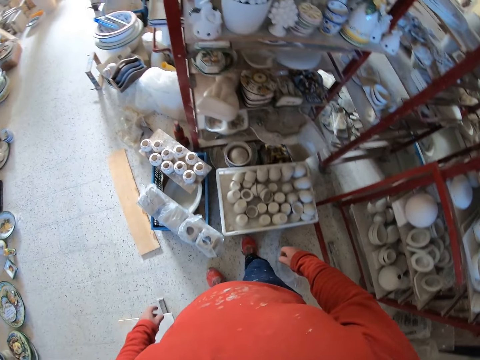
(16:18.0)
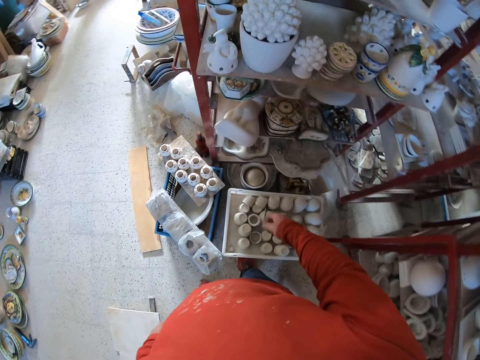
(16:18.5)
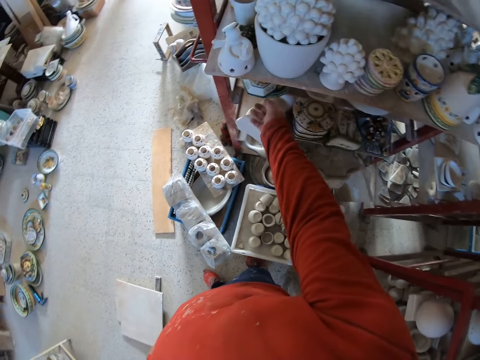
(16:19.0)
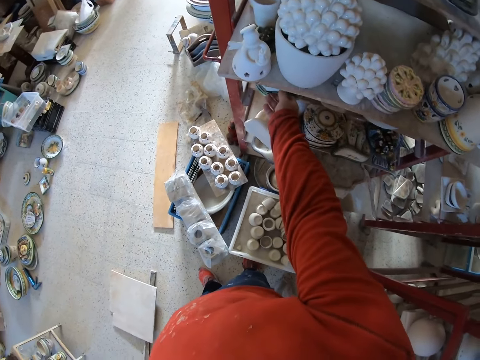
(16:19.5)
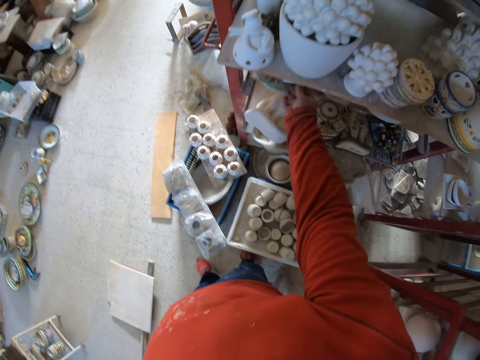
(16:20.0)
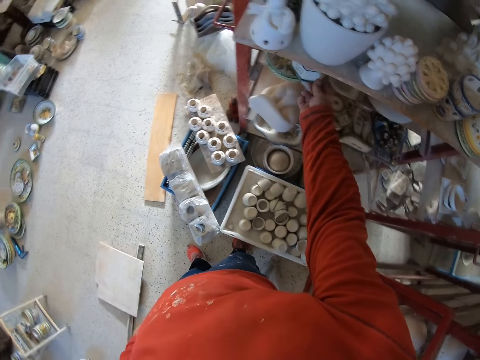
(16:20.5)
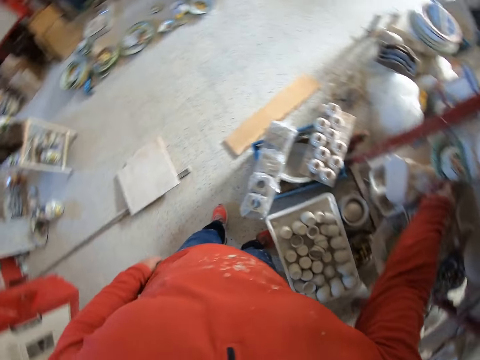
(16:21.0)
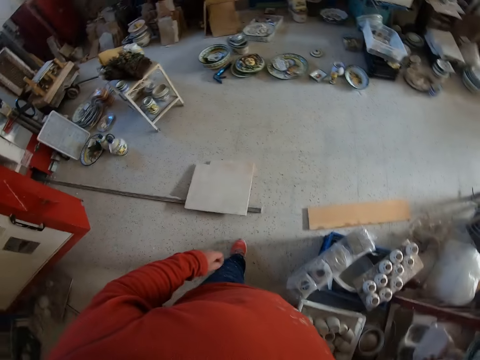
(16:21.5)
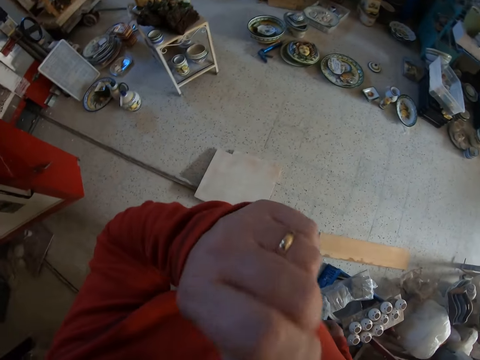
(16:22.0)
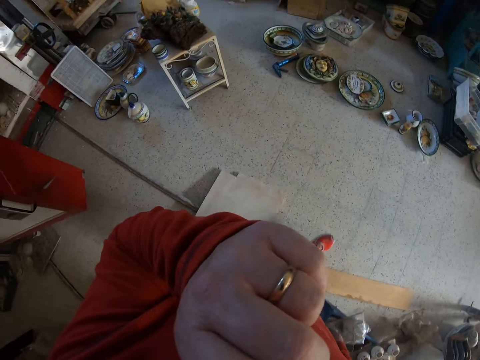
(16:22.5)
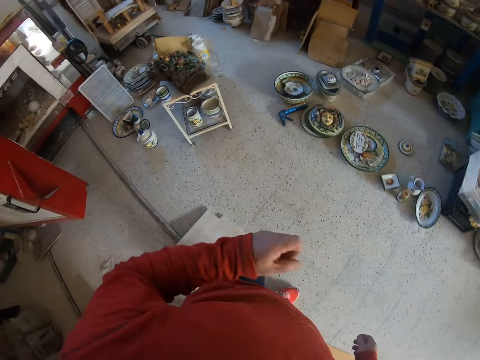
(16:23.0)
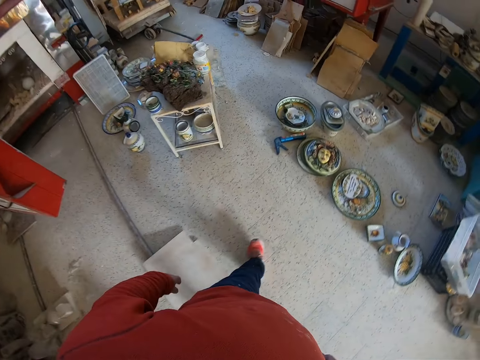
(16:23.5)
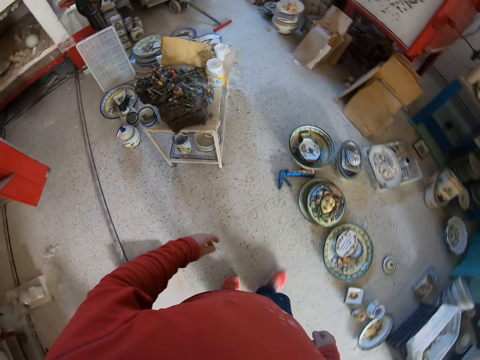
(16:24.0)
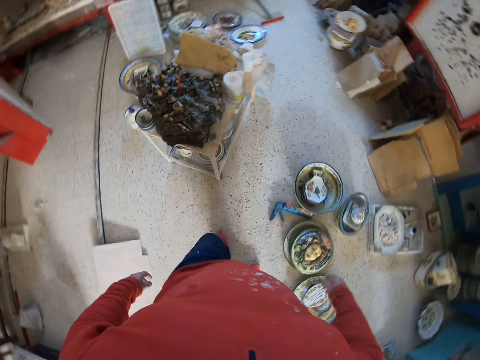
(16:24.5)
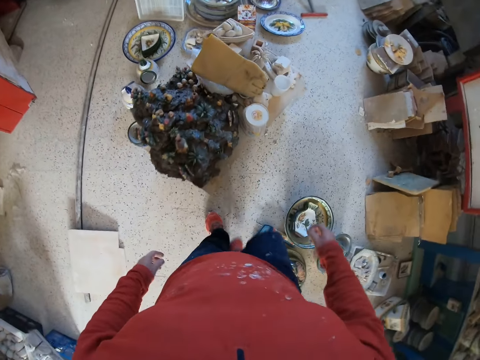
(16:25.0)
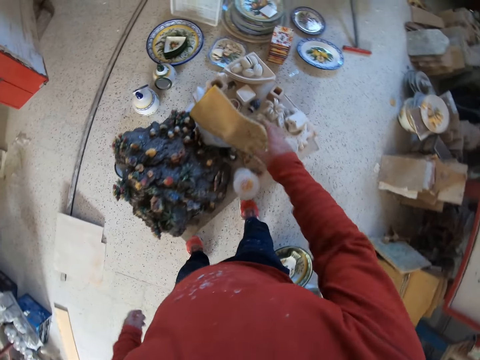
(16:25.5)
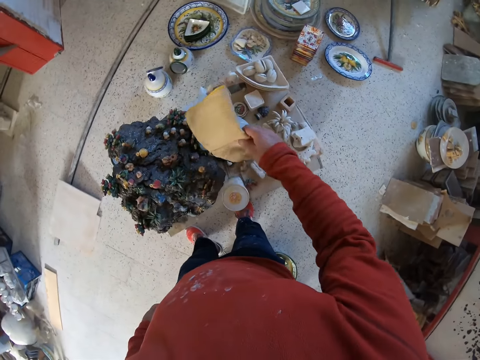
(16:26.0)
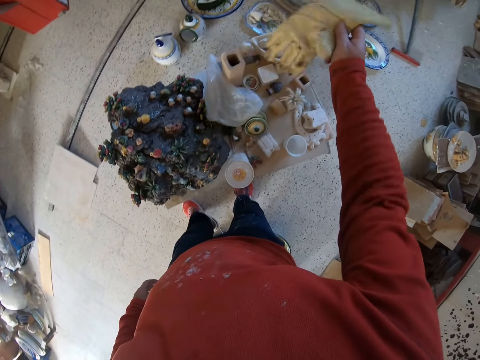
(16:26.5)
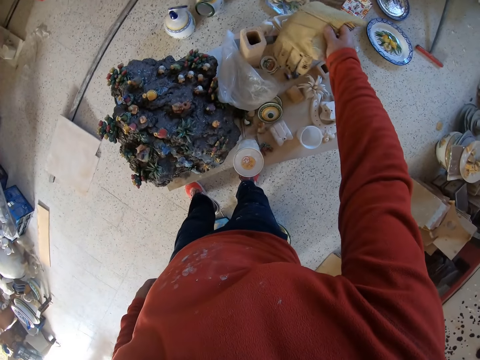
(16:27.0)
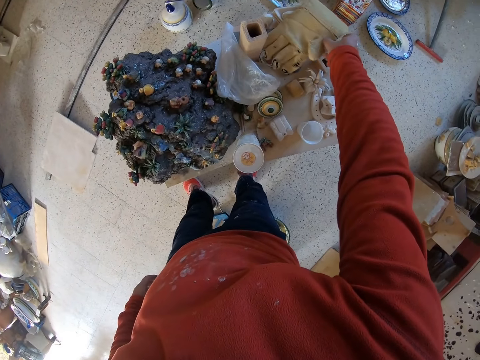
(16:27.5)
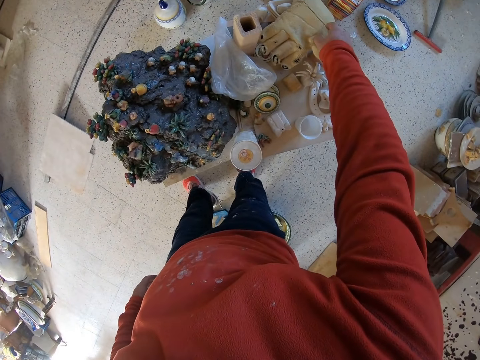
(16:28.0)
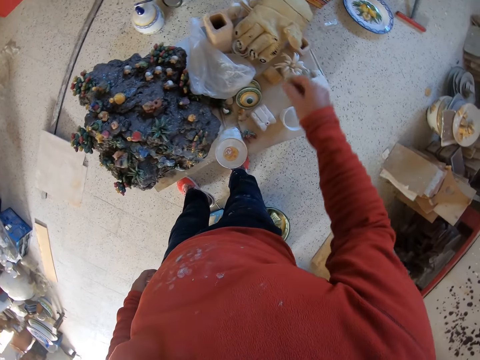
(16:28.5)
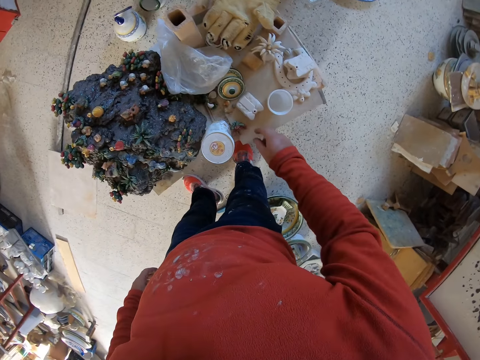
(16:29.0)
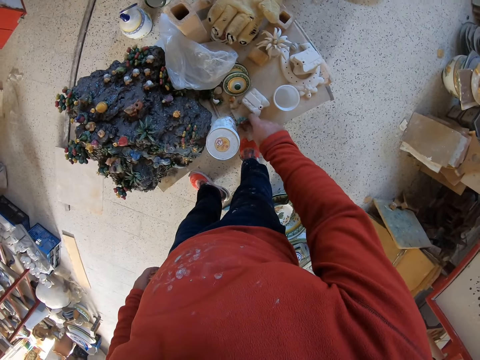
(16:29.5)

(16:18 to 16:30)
The camera wearer touches a ceramic vase from the shelf. He lifts his hand. He puts down his hand. He moves around the workshop. He lifts the gloves. He places the gloves on the table.

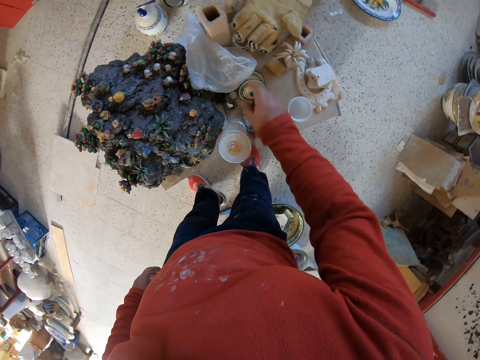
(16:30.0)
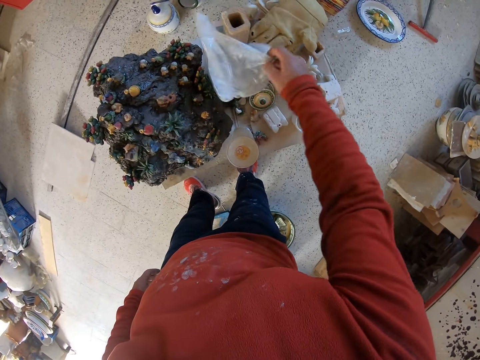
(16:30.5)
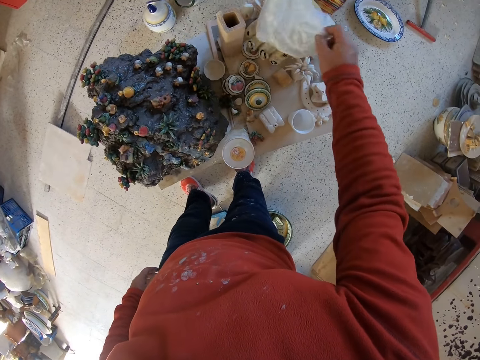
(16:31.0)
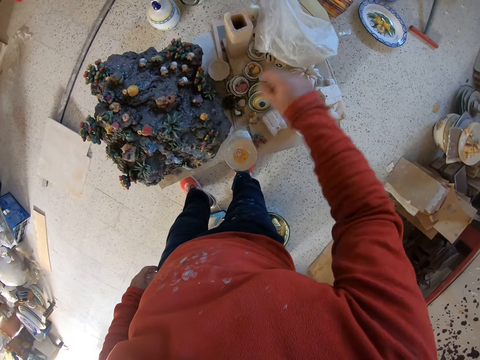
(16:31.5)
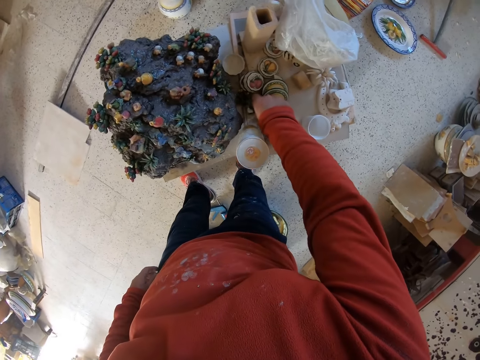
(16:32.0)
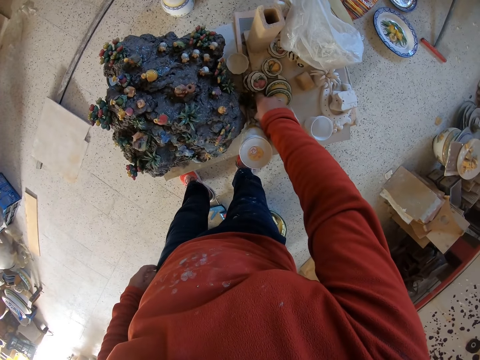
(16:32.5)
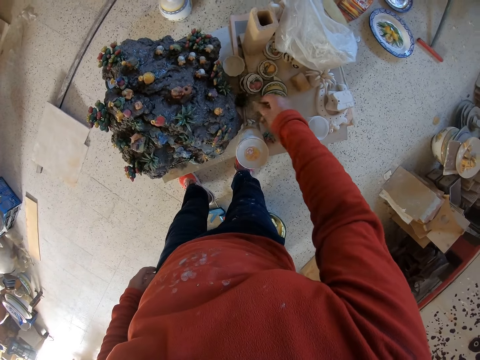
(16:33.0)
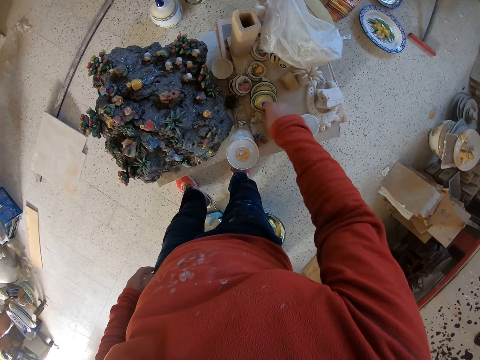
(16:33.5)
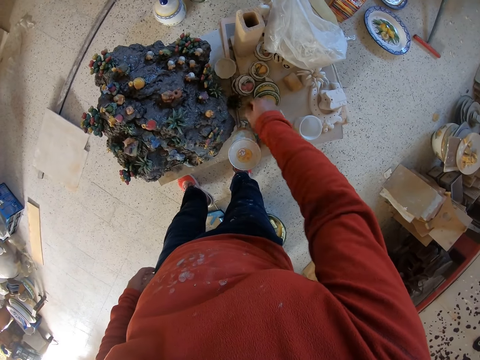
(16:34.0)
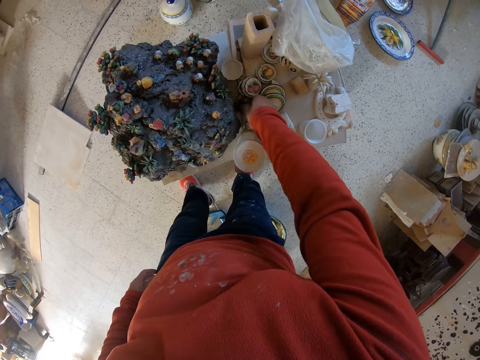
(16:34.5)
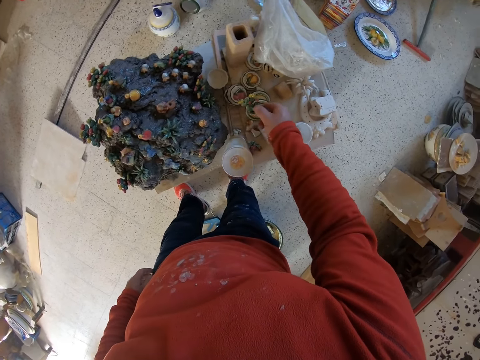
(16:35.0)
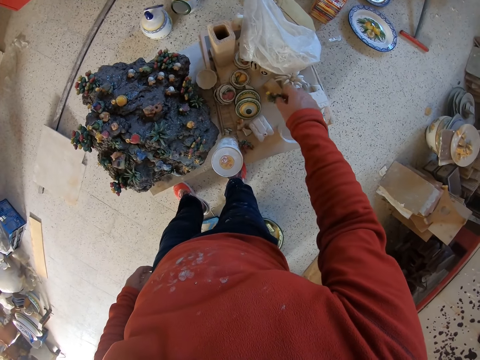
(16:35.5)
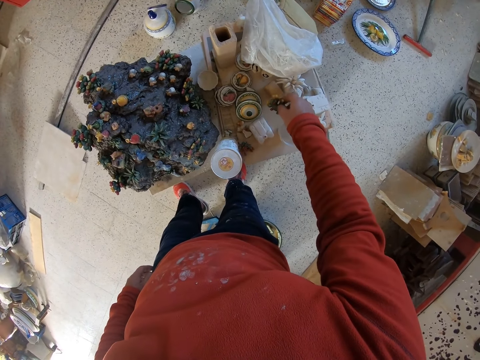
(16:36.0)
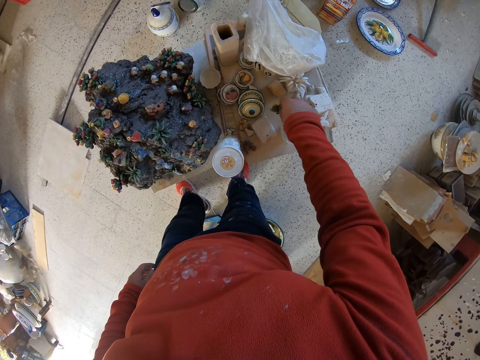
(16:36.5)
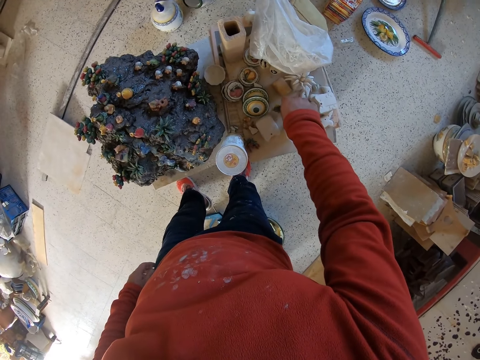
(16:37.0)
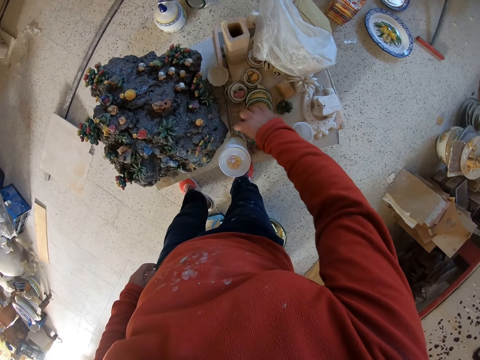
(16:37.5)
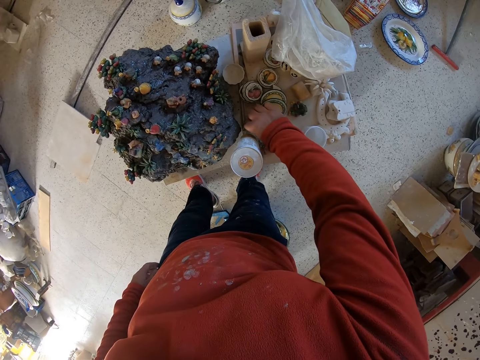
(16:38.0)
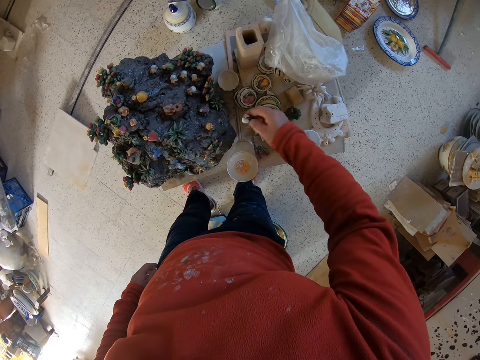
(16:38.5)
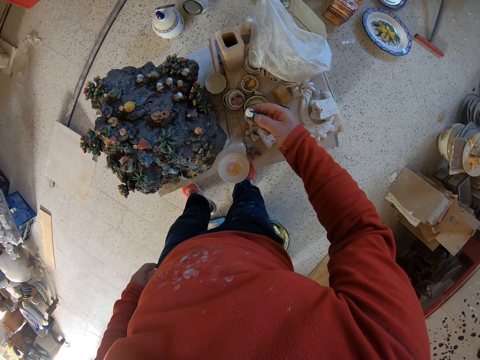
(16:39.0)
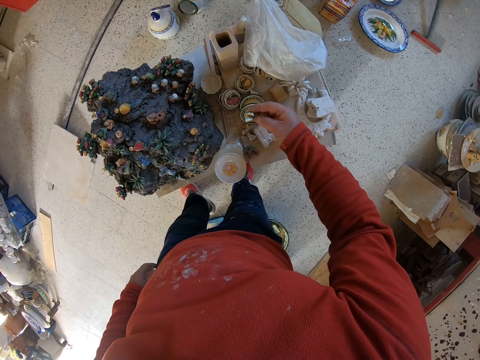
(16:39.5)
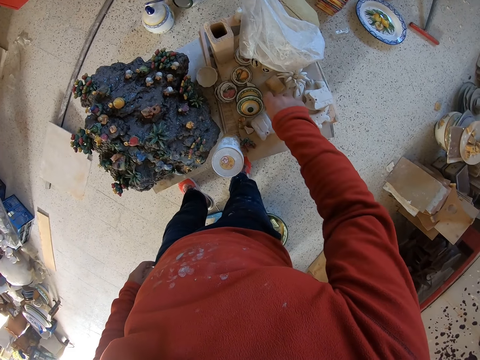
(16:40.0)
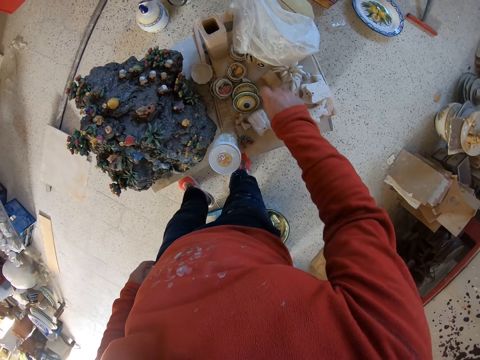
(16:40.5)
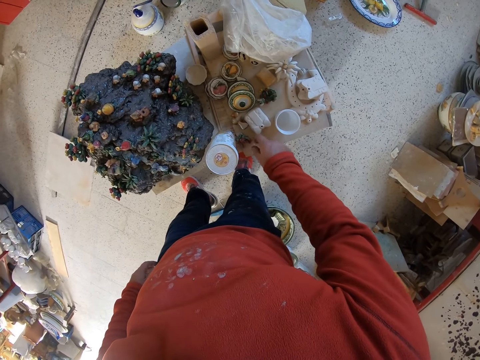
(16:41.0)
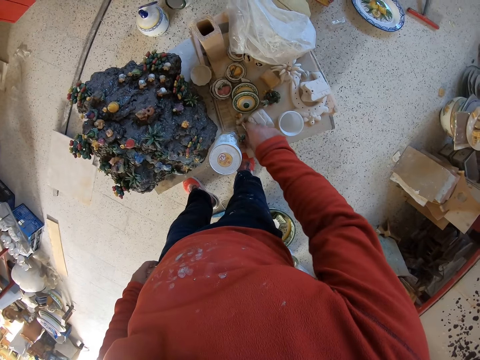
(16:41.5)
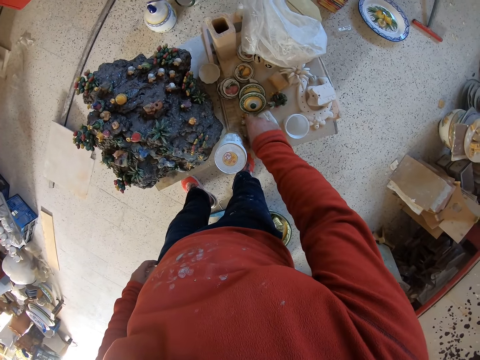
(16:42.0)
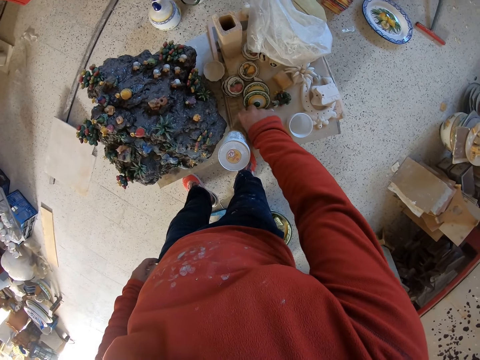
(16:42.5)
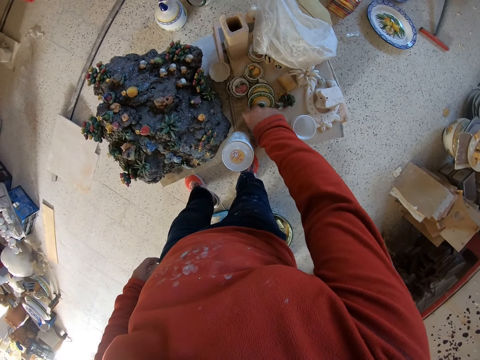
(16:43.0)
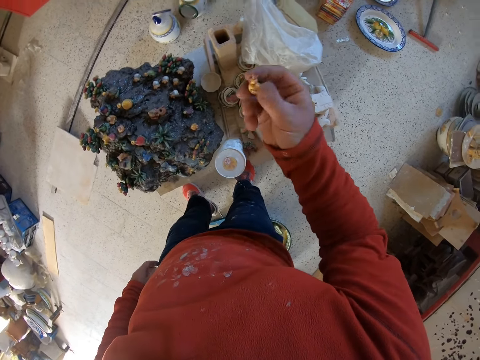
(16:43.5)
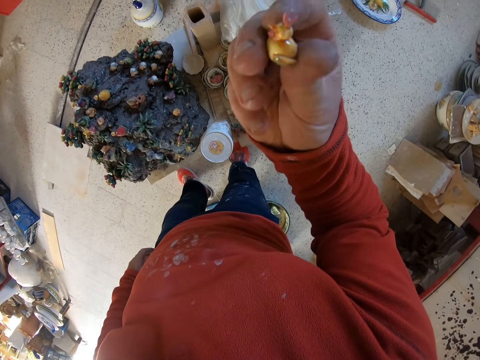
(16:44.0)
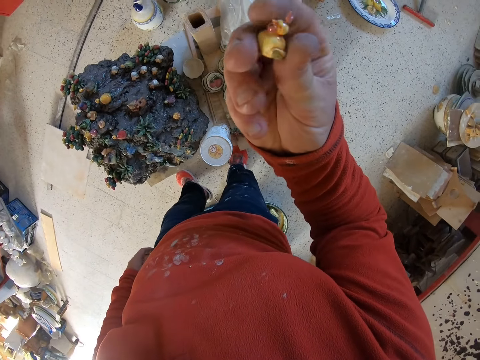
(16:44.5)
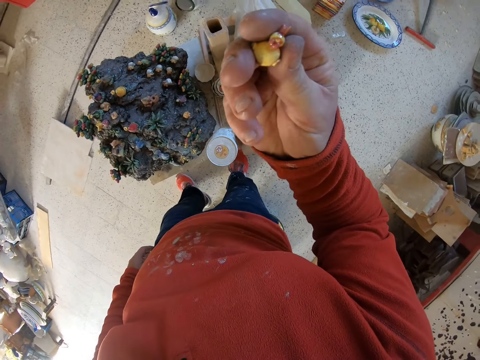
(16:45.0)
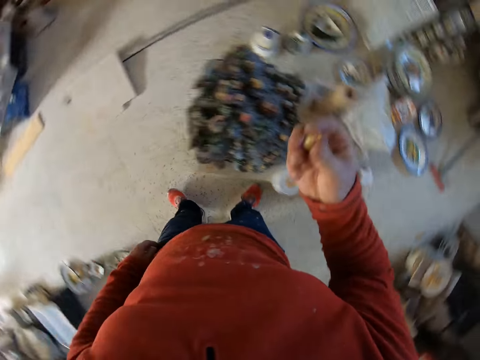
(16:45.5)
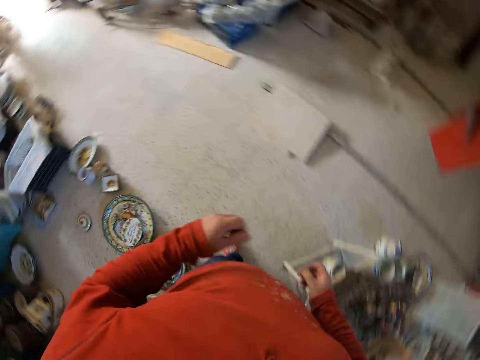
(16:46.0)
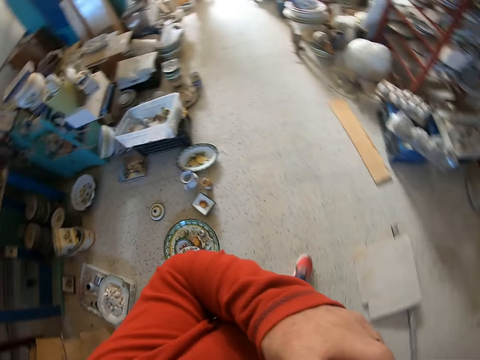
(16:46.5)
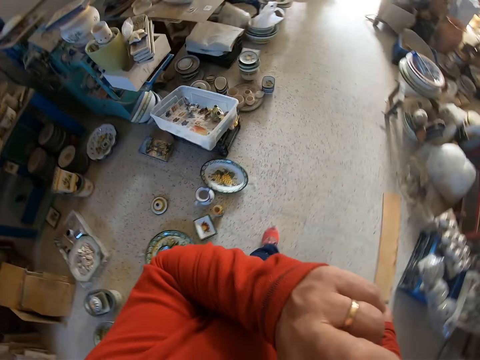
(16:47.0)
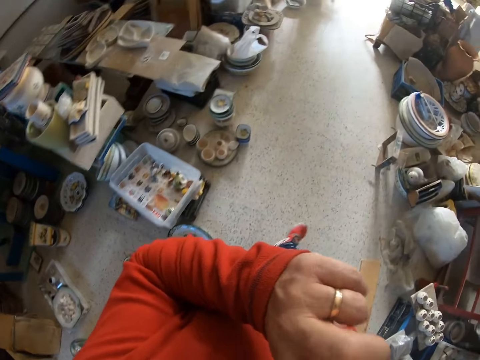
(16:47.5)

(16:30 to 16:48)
The camera wearer lifts a nylon paper. He places the nylon paper on the table. He touches something. He lifts something. He places something on the table. He lifts something. He places something on the table. He lifts something. He holds something. He walks in the house. He lifts his hand.
